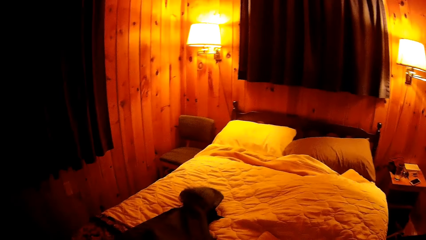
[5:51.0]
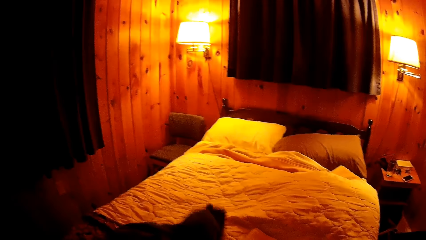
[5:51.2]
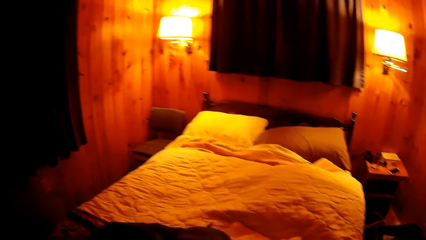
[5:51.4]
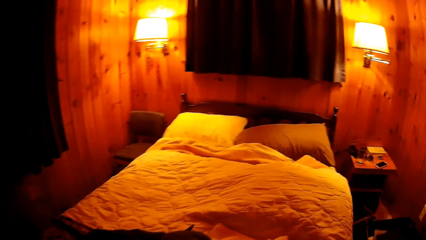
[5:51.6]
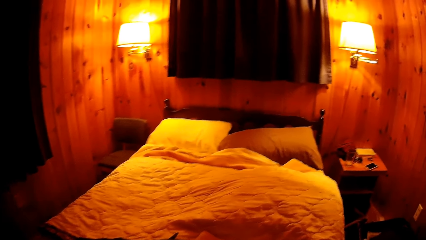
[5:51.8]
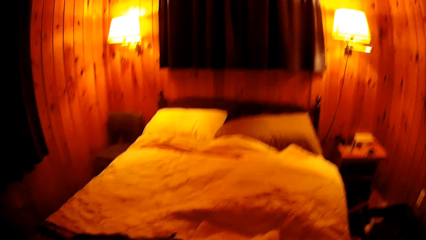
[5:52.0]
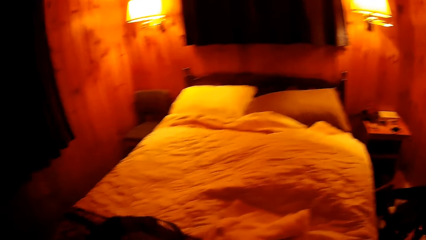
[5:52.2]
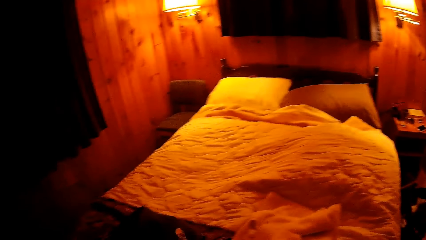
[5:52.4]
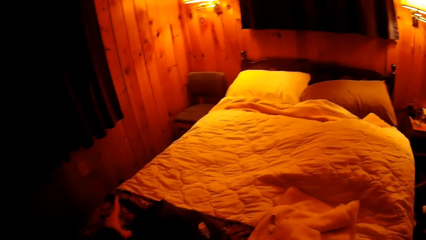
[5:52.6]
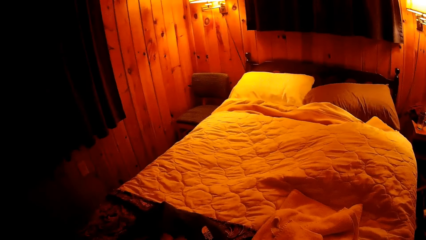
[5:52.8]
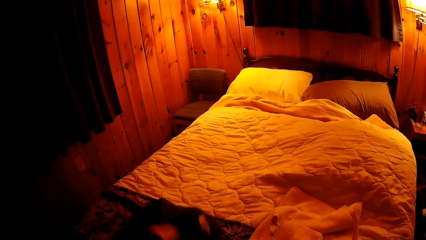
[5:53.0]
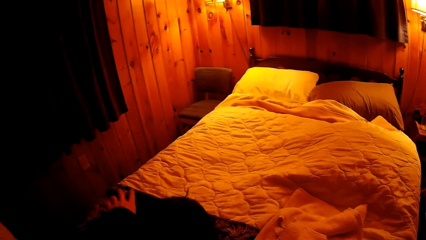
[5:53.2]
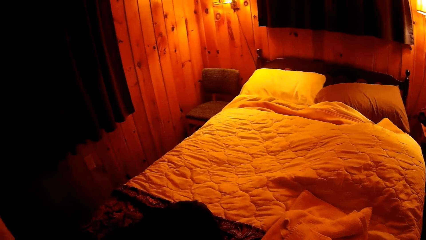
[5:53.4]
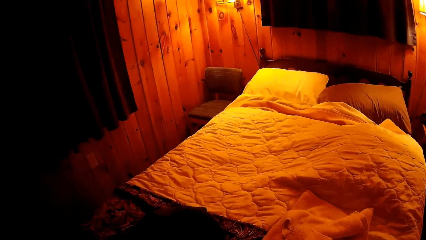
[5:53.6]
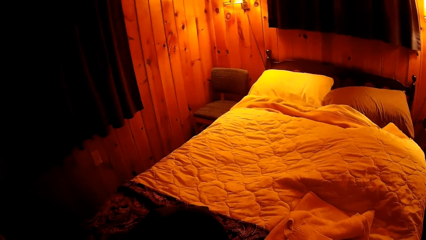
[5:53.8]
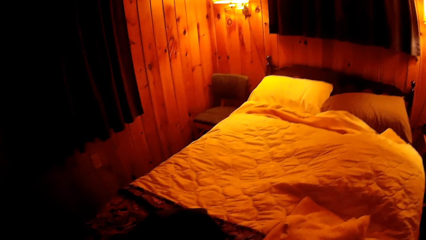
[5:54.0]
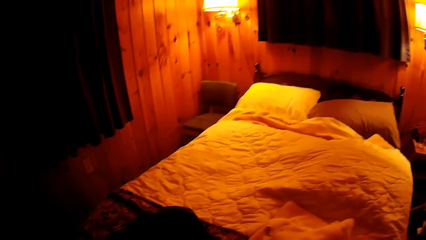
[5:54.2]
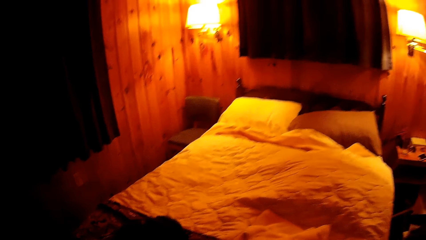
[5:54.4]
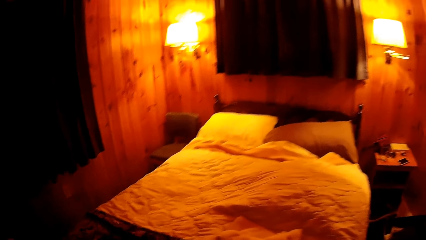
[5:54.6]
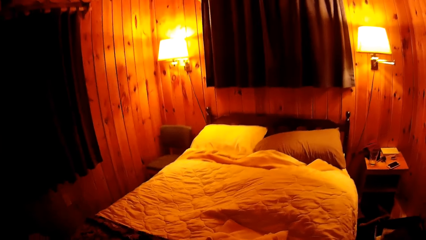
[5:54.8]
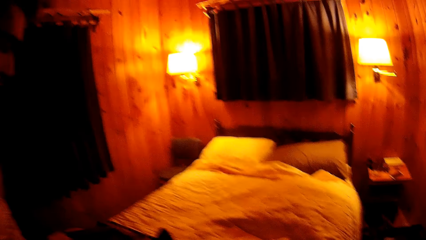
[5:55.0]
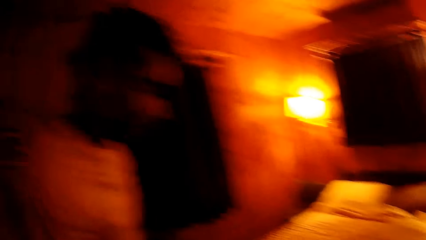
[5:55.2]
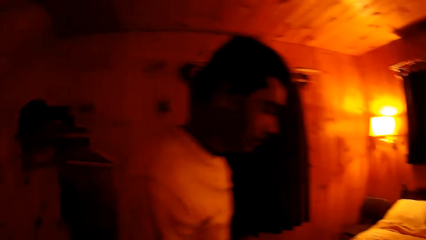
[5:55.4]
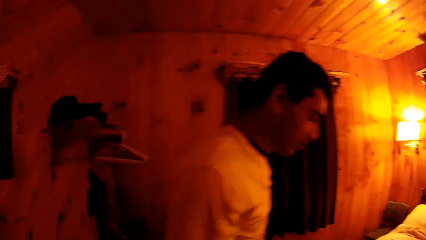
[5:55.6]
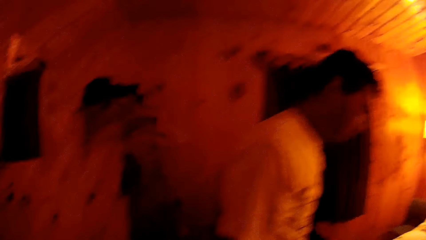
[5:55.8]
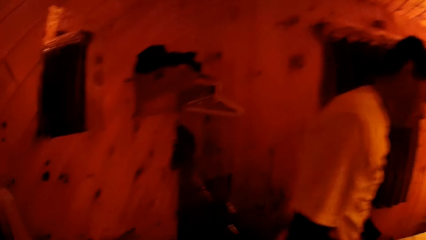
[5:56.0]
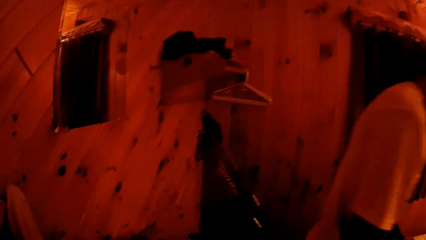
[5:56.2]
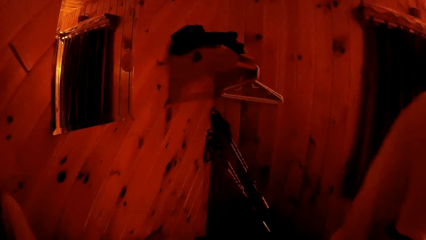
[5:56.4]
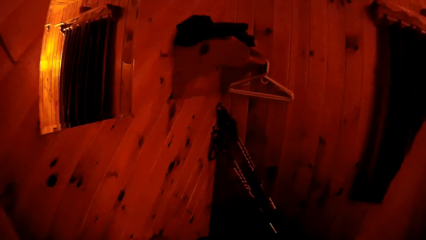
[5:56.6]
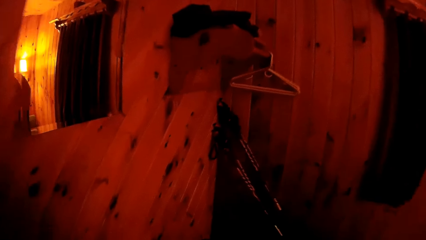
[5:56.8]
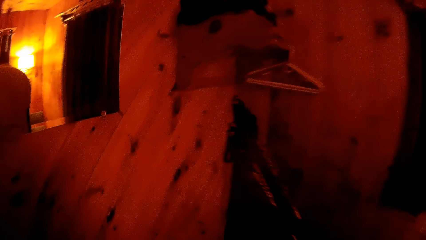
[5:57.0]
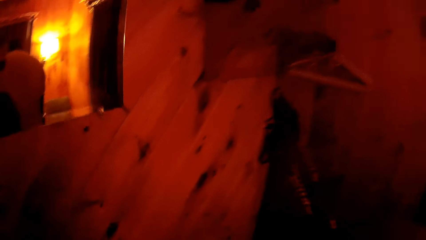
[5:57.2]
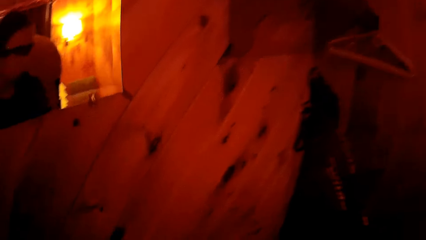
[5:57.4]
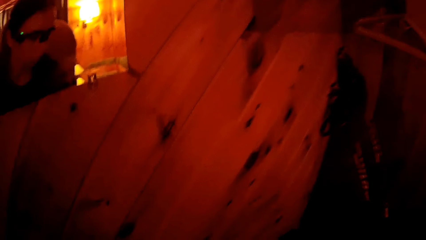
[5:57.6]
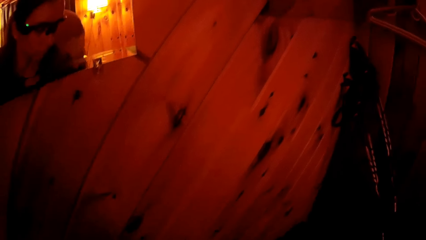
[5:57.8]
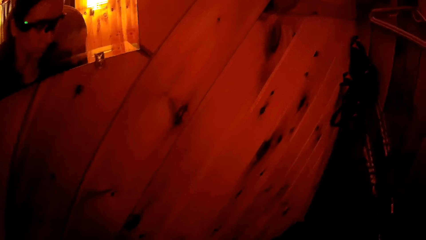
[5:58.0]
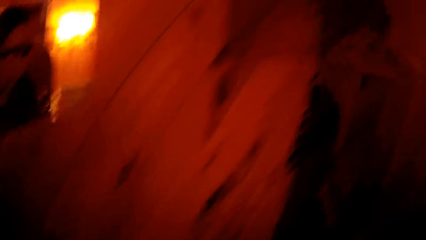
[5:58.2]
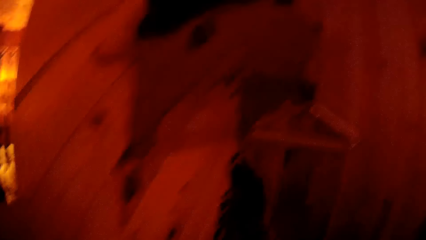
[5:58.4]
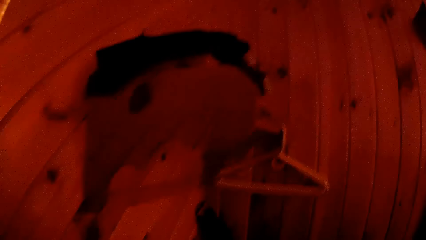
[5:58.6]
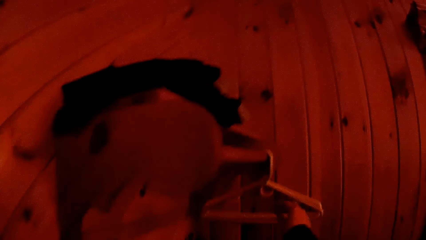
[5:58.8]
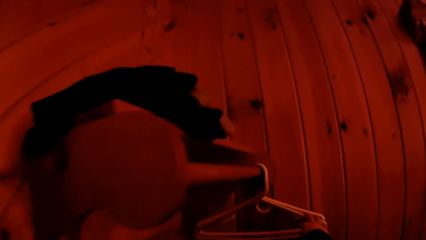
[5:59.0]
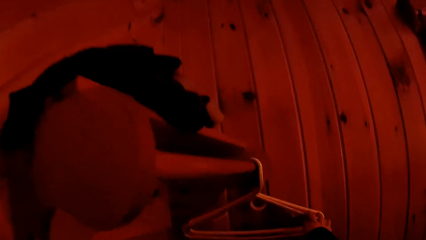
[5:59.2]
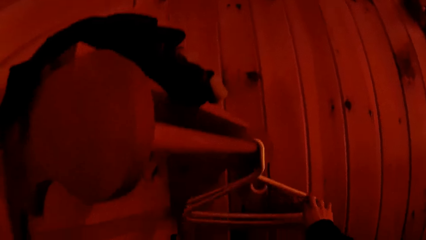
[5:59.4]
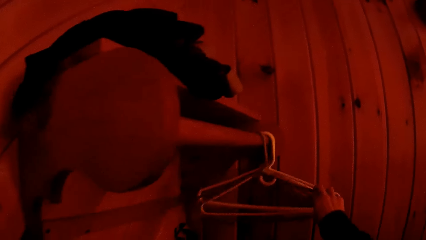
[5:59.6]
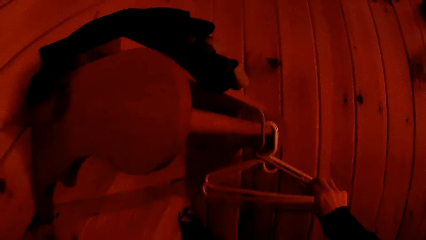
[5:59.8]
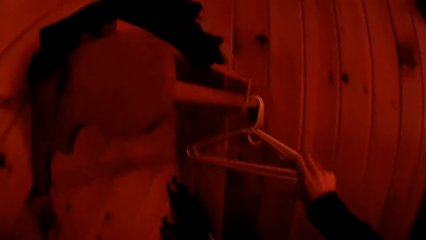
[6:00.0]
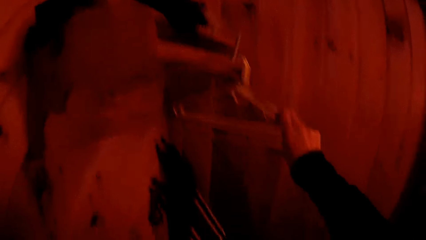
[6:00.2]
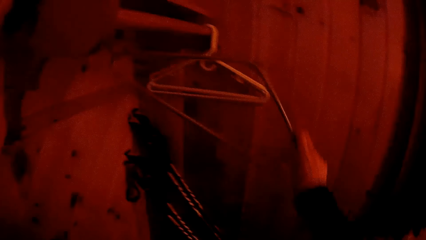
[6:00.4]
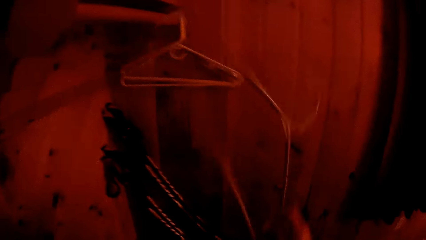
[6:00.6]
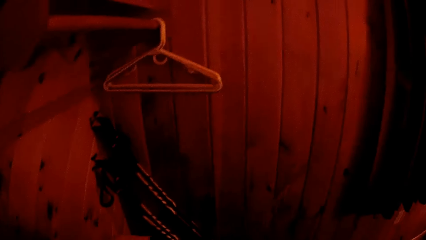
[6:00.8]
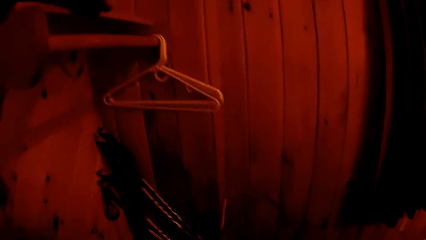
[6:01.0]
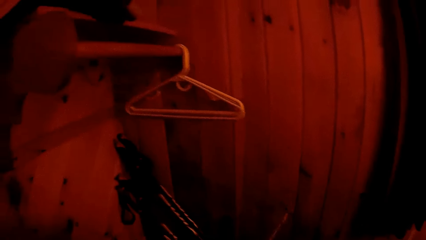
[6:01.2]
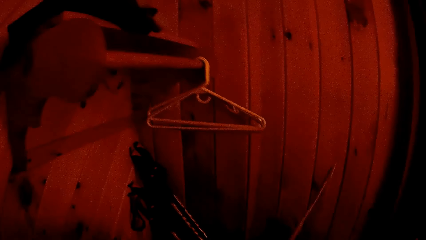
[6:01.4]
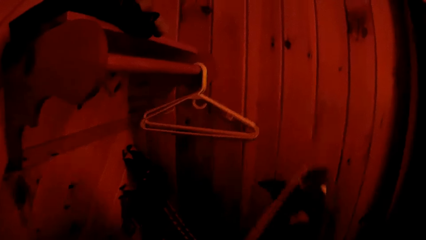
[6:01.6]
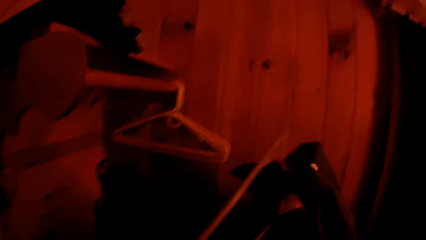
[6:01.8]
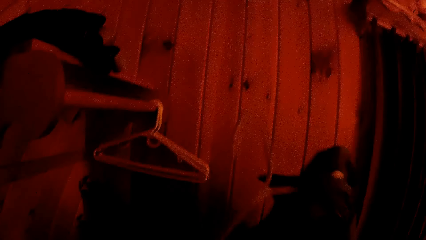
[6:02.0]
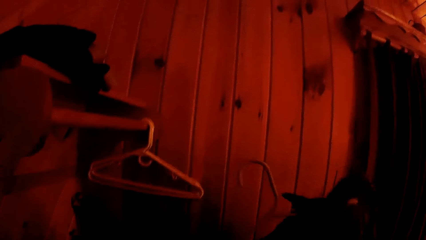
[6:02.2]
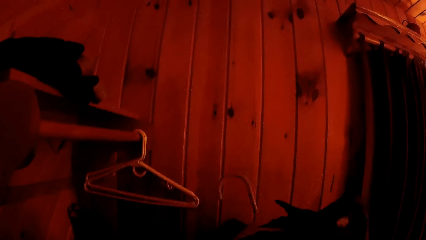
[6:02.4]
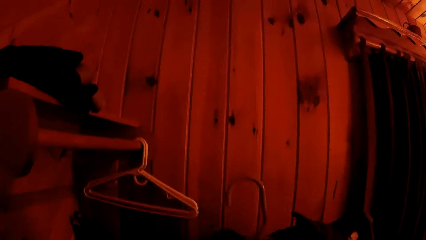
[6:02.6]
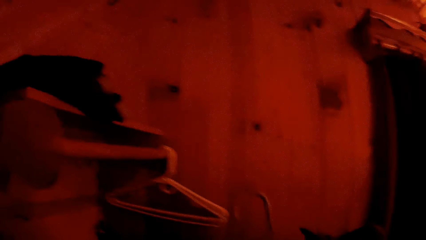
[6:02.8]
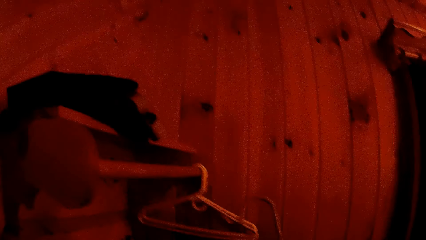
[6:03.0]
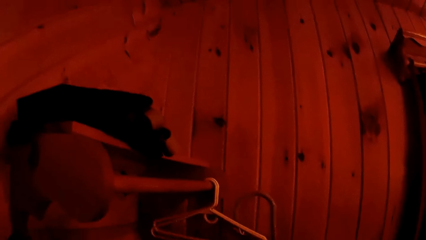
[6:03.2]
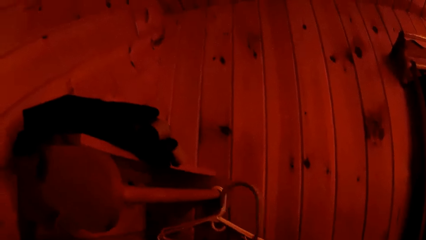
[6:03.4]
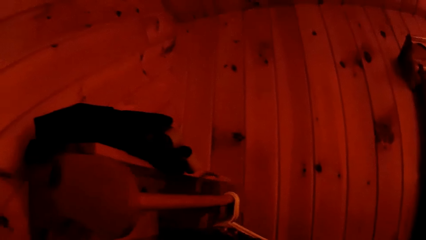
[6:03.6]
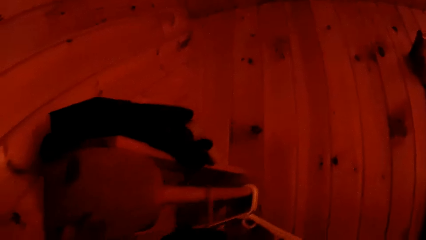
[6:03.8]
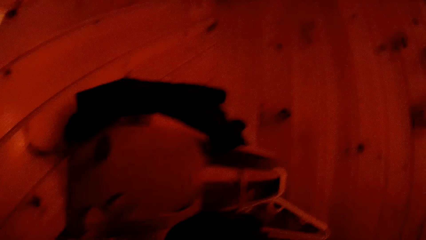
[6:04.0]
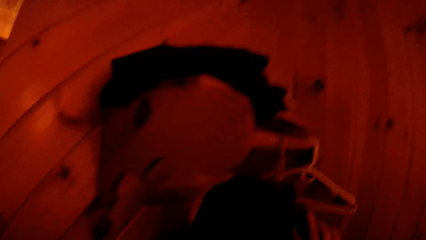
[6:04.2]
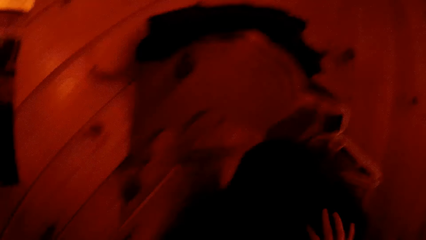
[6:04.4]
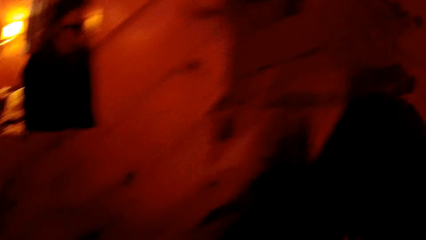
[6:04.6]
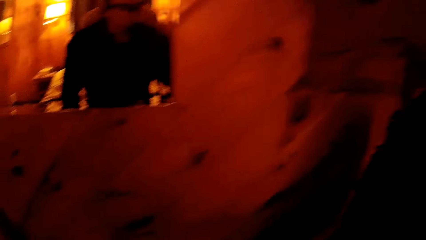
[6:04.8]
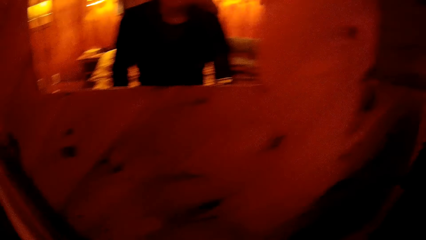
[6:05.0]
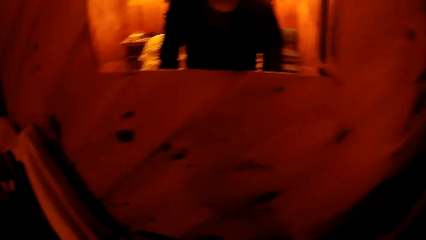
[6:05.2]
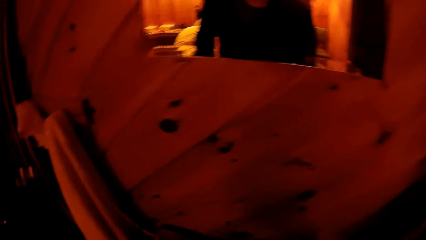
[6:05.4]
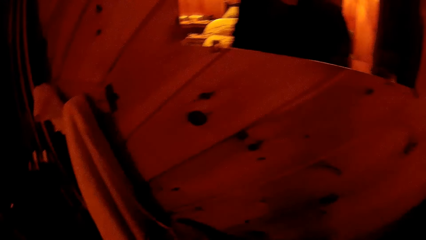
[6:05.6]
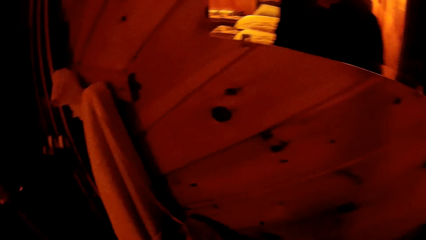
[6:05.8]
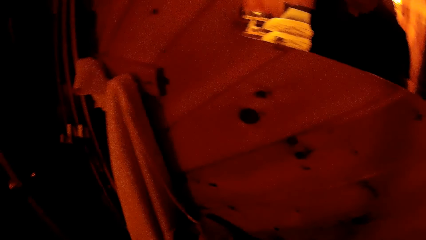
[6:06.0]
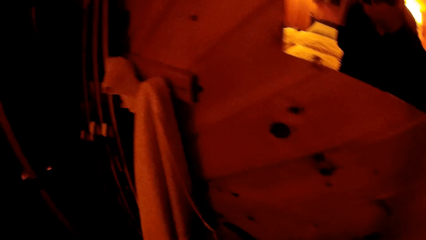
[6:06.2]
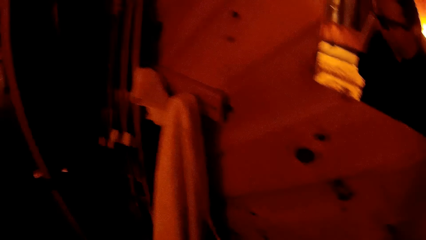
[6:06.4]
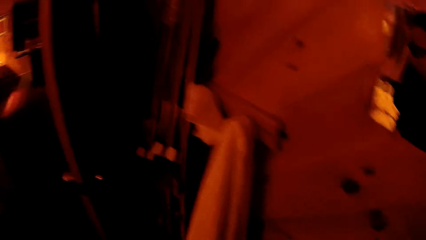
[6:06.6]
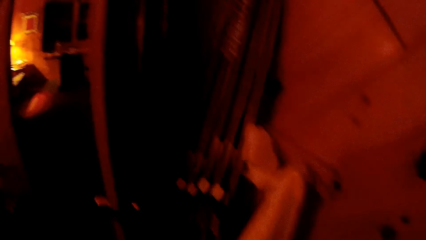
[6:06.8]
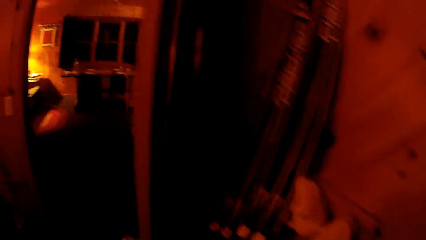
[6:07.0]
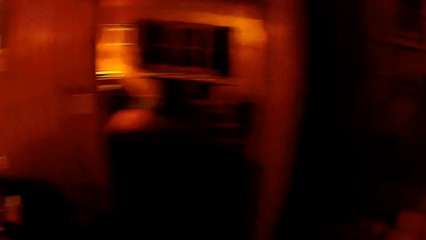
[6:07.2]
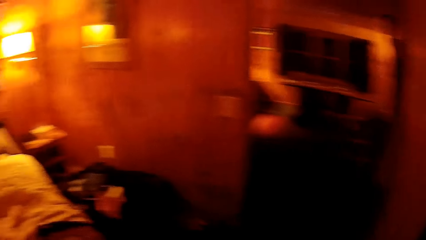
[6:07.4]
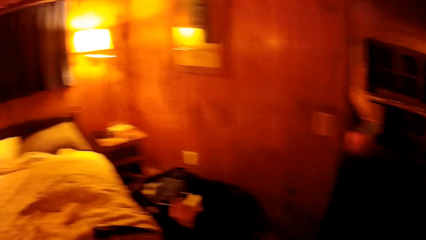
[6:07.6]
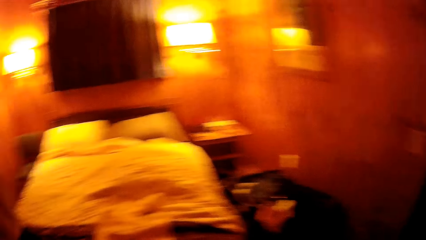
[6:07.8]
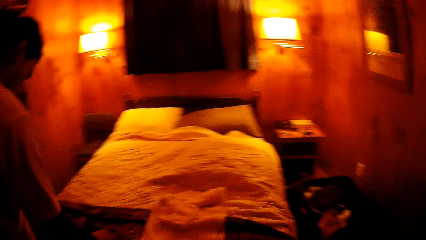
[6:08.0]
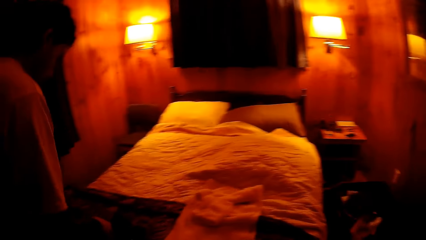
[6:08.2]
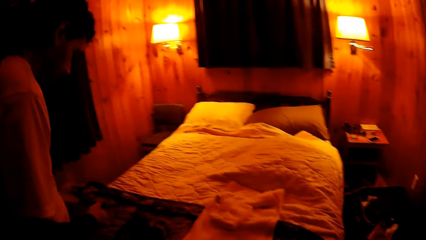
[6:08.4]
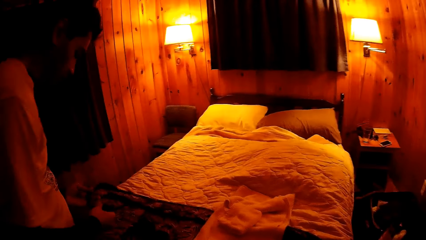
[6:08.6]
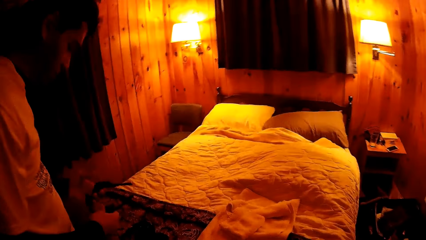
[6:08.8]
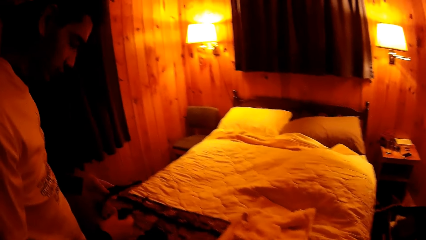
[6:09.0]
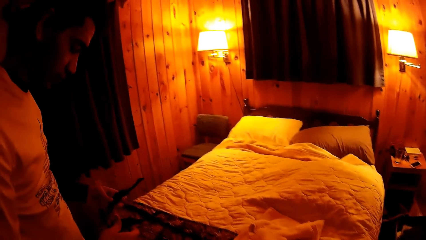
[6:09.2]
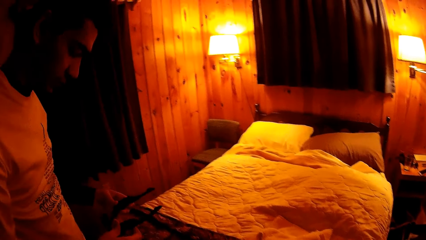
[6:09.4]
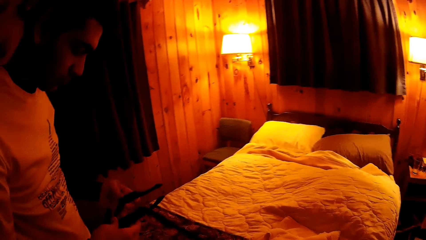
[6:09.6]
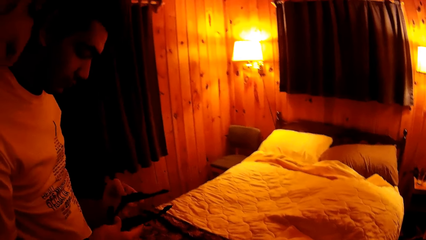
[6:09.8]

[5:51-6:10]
The camera wearer grabs a cloth on a bed in the room with her left hand. She grabs a cloth hanger on a wall hanger in the room with her right hand. She hangs the cloth on the cloth hanger with both hands. She hangs the cloth on the cloth hanger on the wall hanger with her right hand. She looks around. A man picks up a pair of eyeglasses on the bed with both hands.
